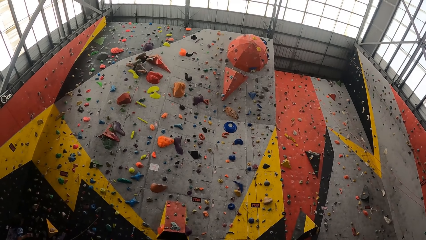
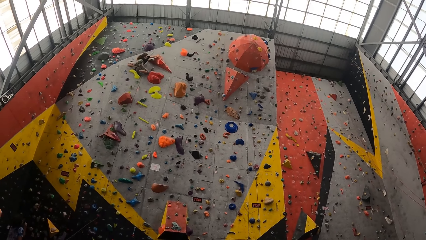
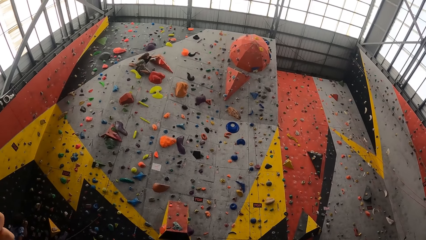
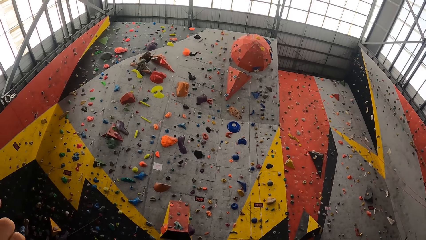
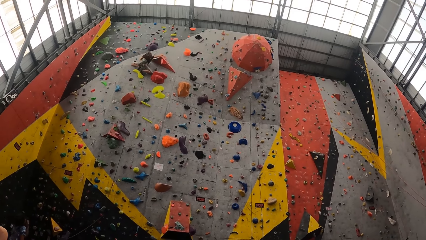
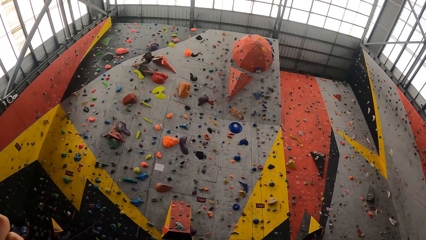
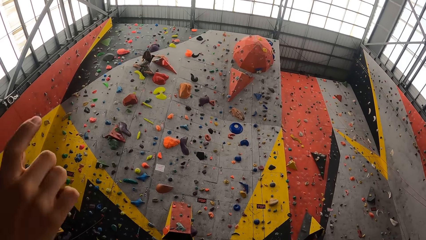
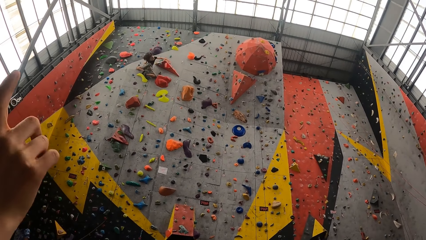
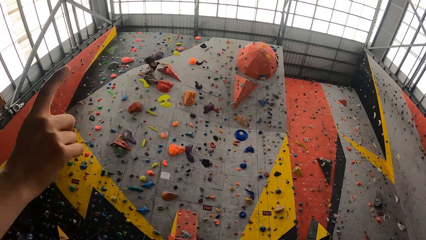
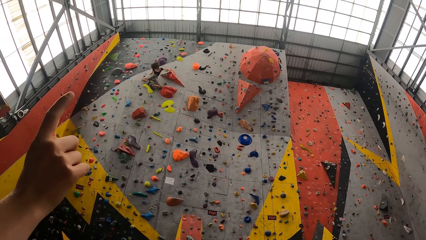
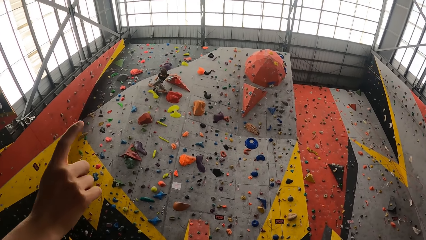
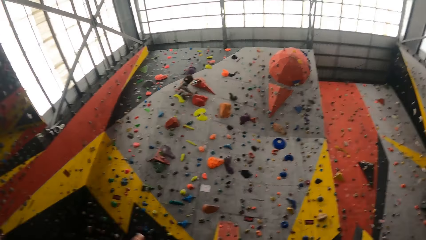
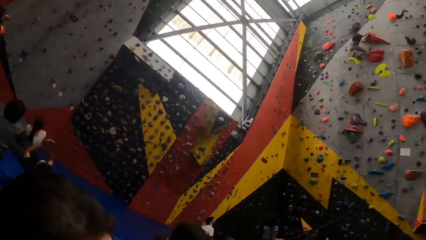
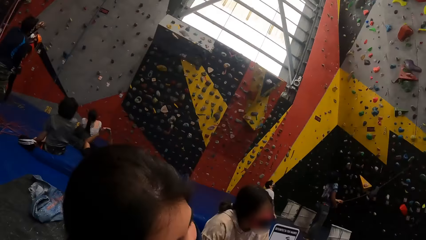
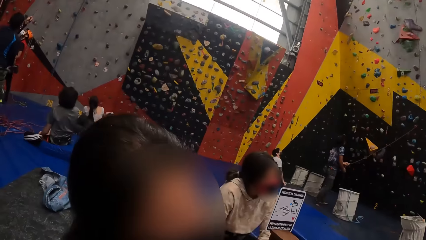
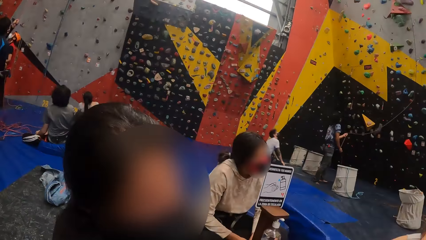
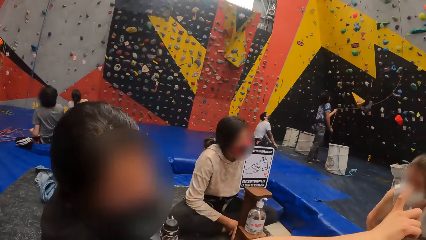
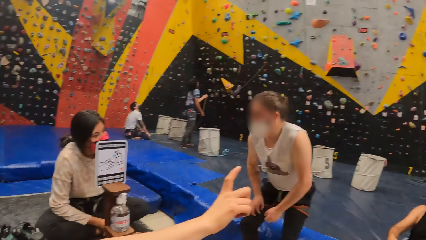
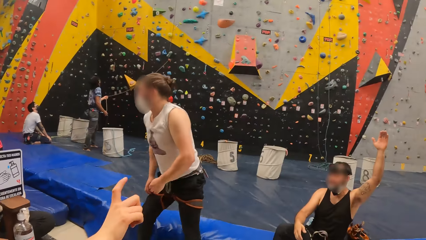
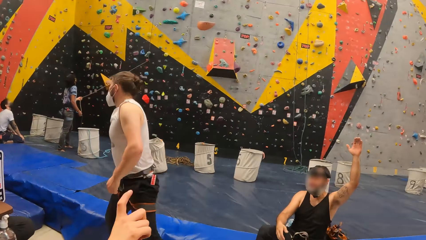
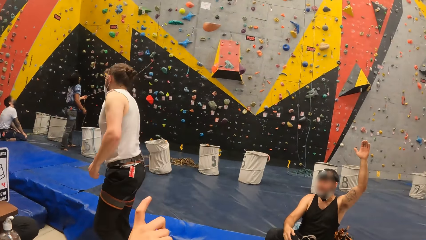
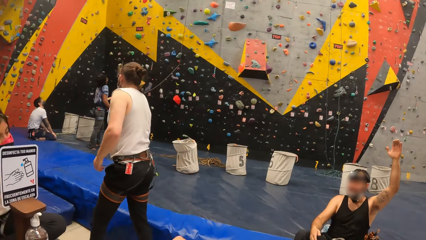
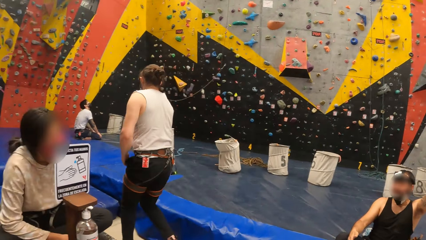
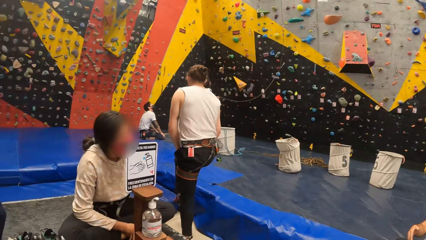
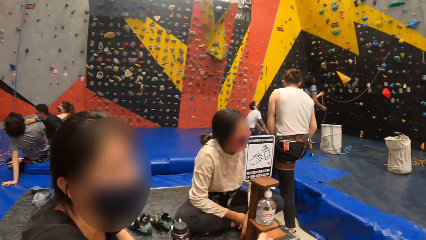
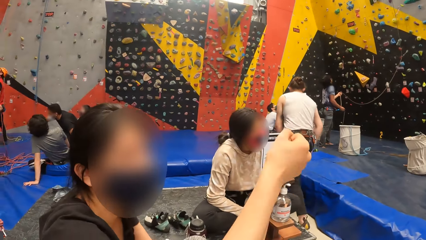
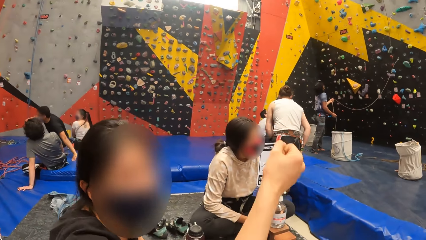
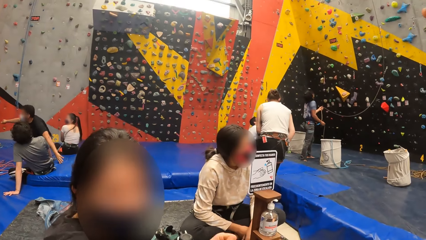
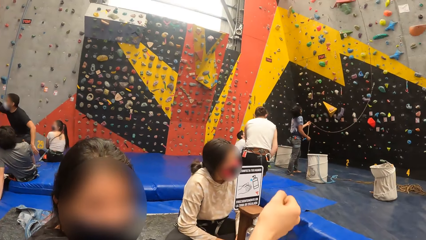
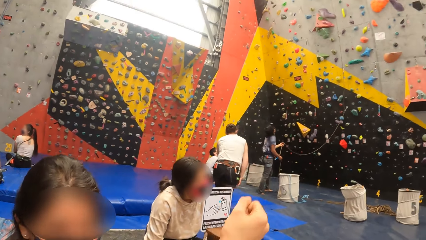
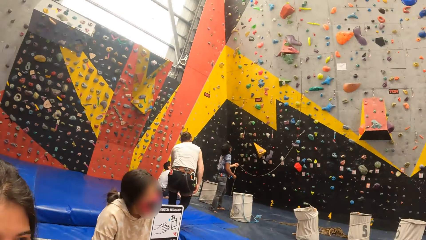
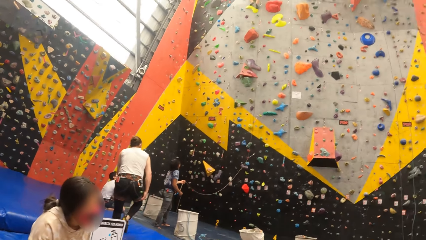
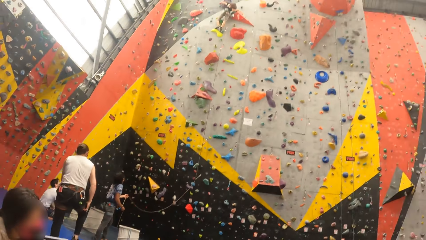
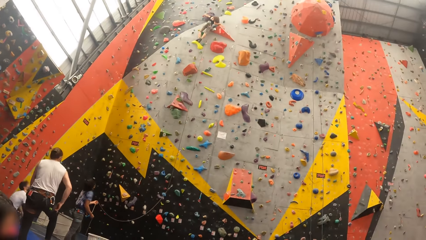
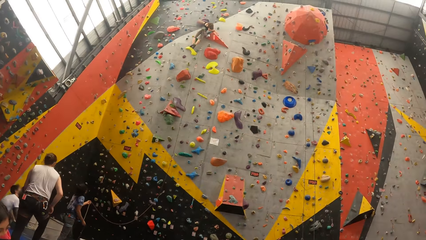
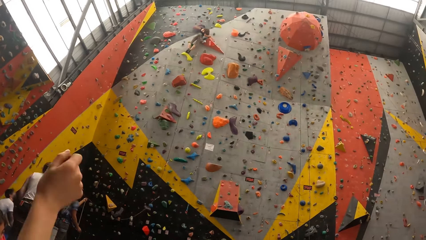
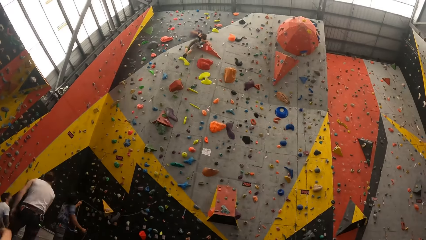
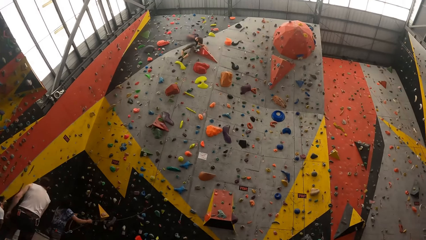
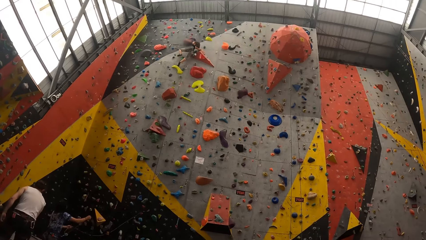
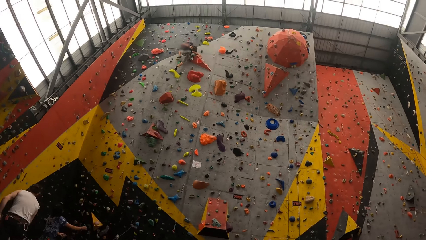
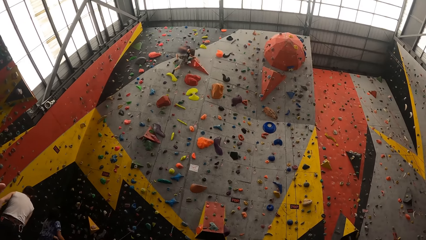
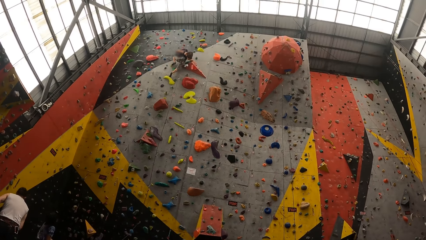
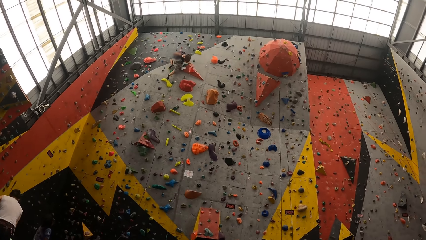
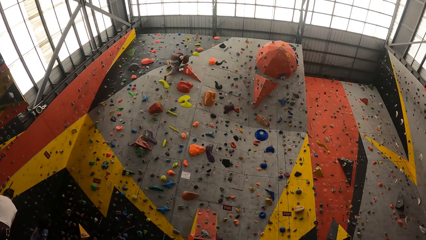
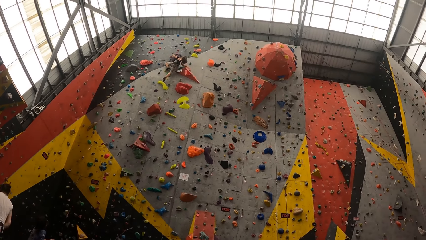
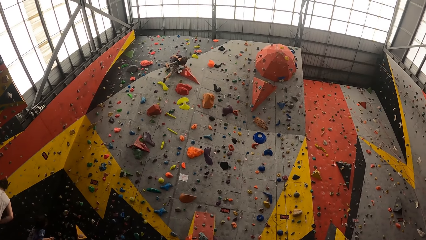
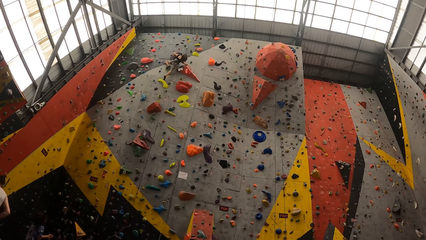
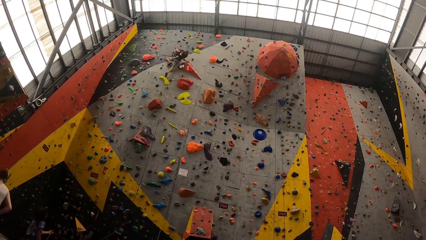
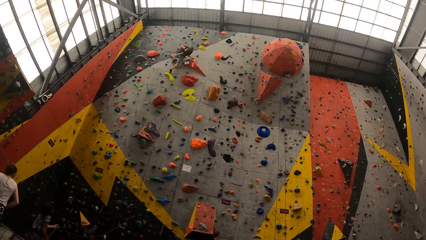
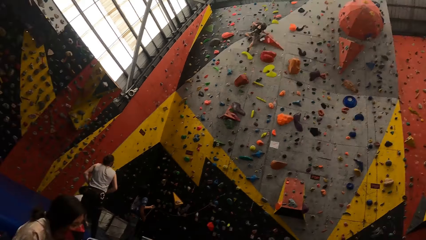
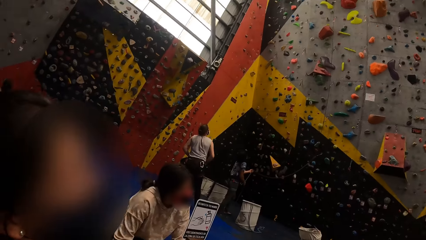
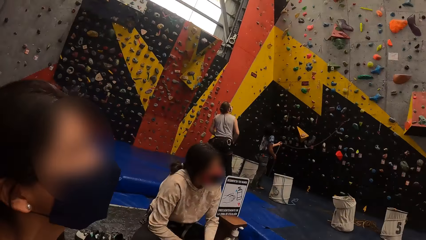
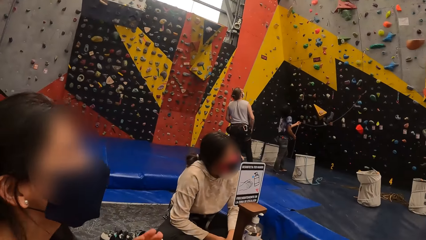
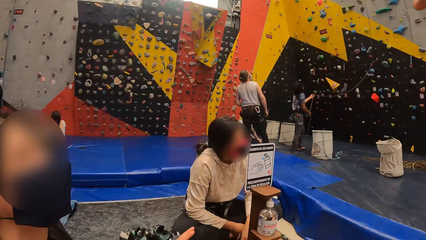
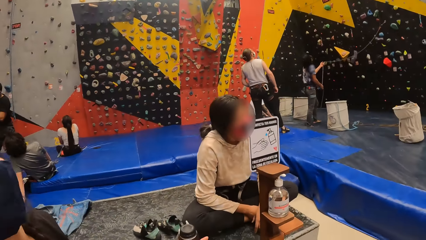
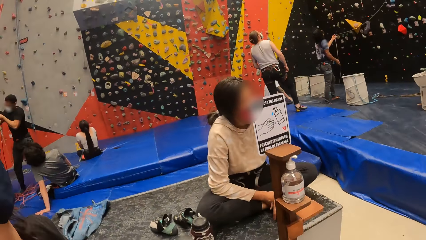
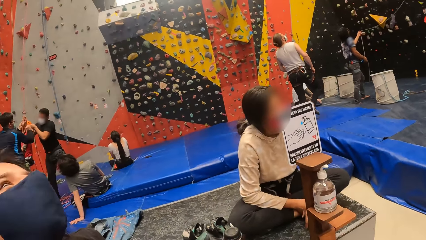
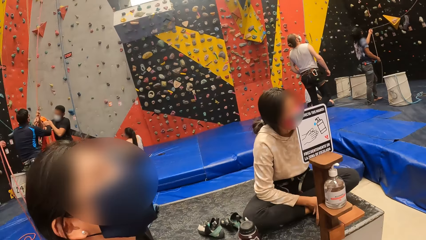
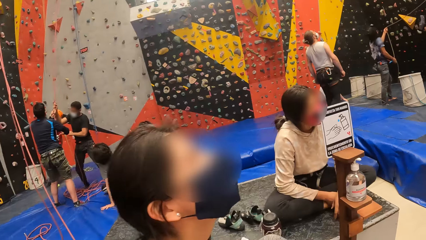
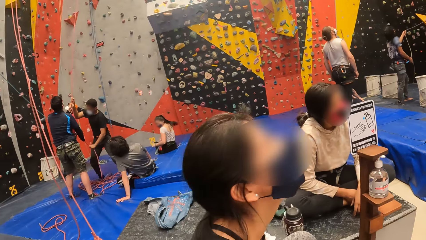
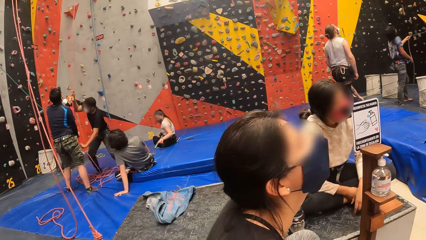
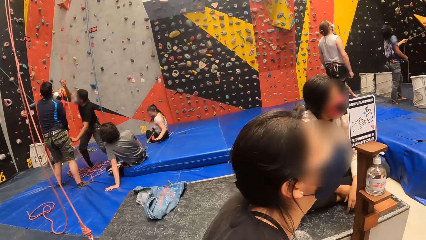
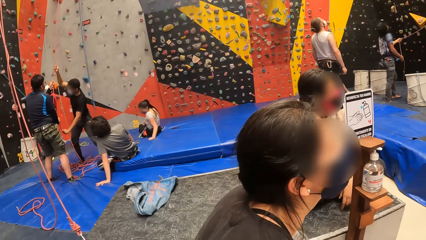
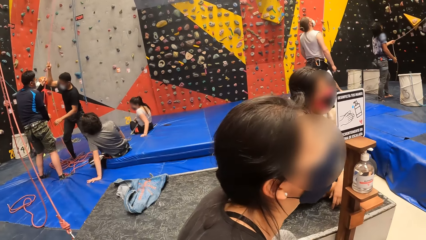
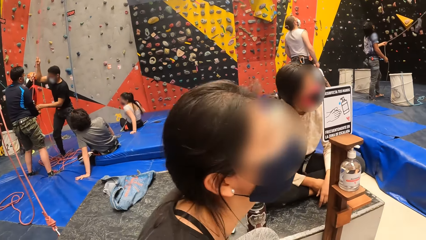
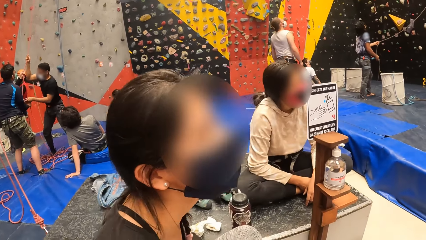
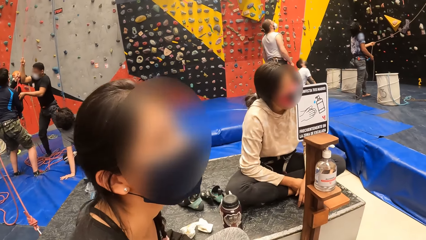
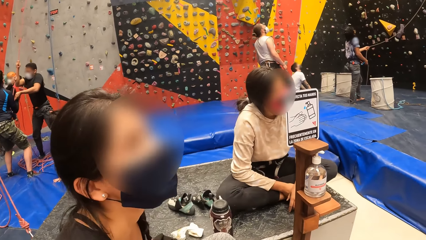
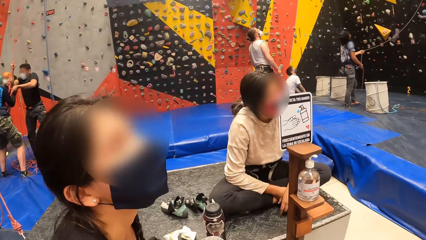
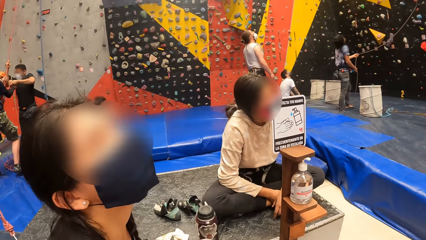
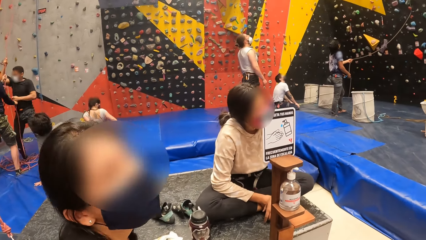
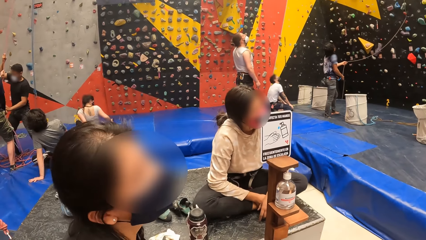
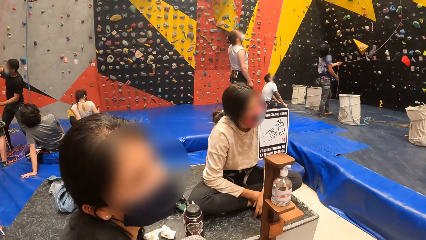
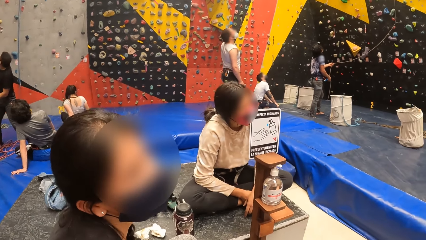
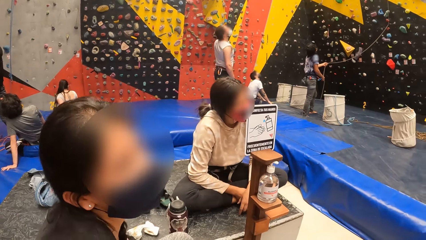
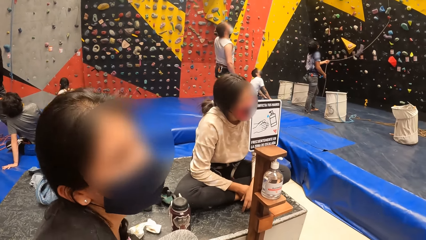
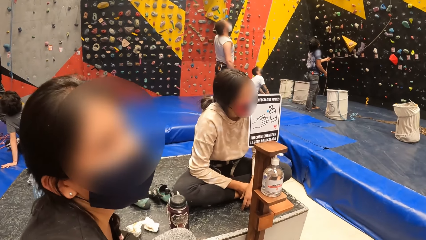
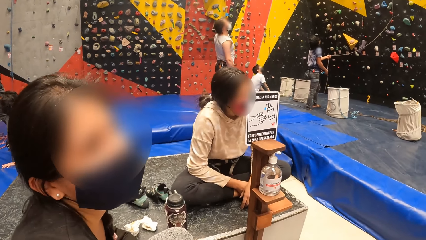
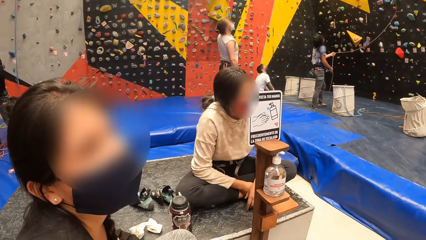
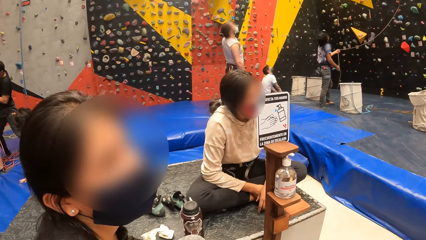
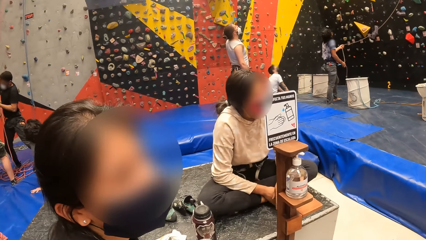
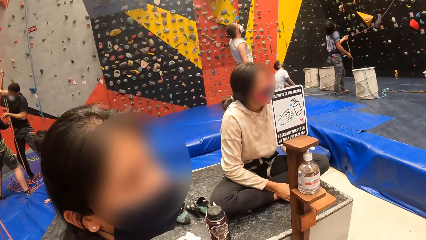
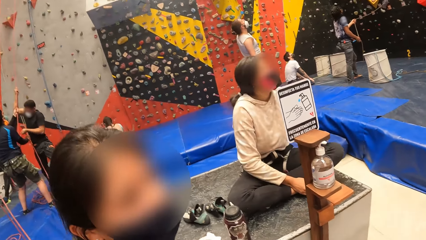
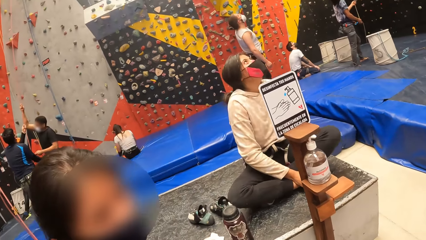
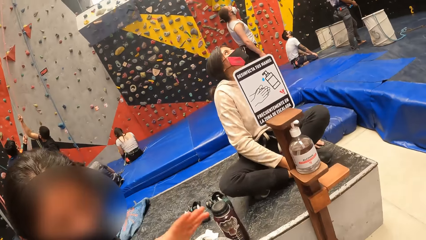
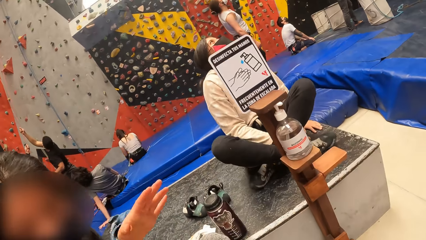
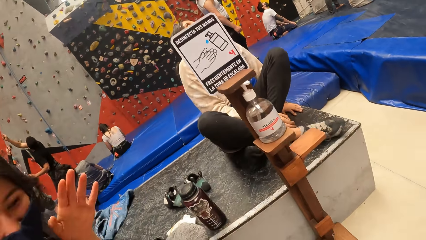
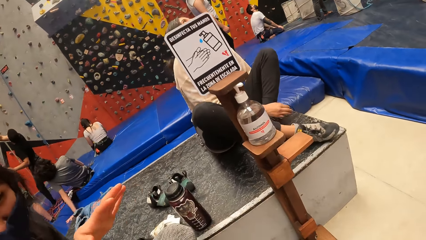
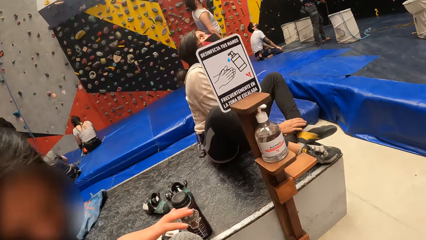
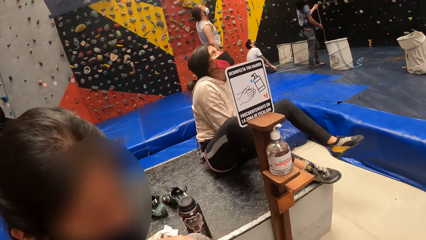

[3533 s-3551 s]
A woman uses gestures.
